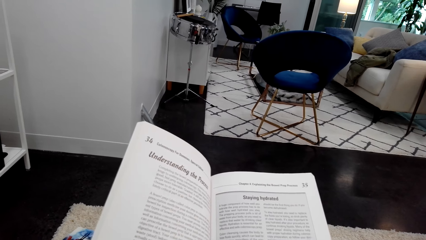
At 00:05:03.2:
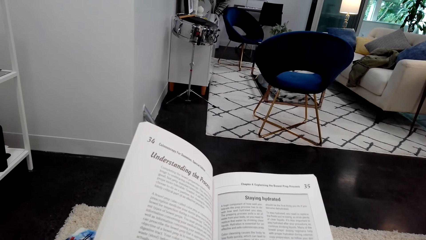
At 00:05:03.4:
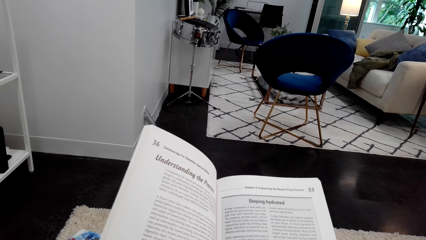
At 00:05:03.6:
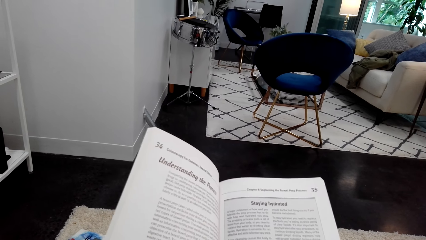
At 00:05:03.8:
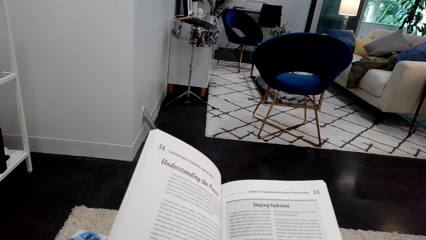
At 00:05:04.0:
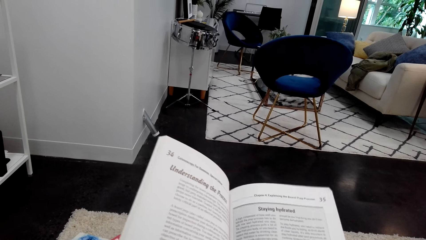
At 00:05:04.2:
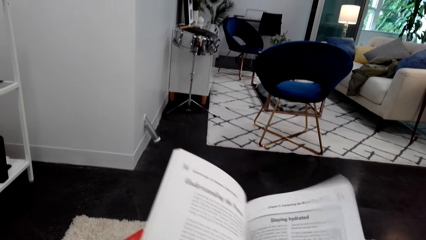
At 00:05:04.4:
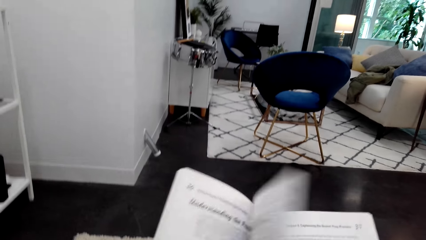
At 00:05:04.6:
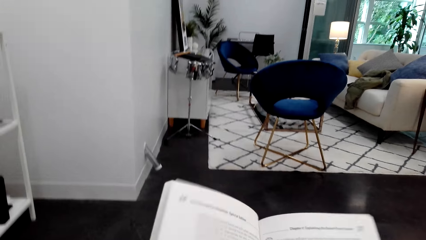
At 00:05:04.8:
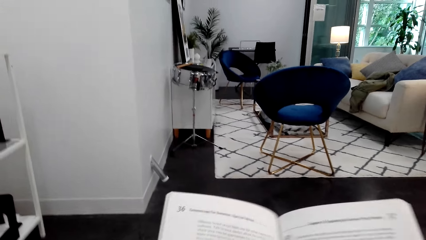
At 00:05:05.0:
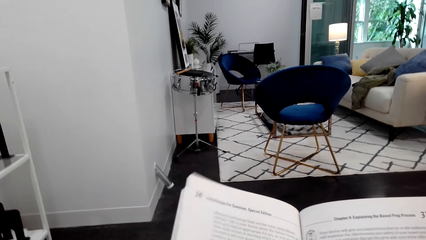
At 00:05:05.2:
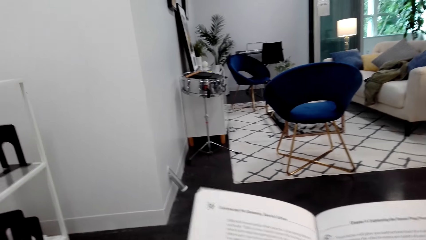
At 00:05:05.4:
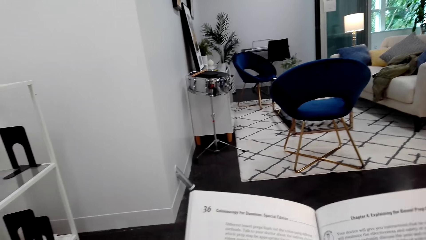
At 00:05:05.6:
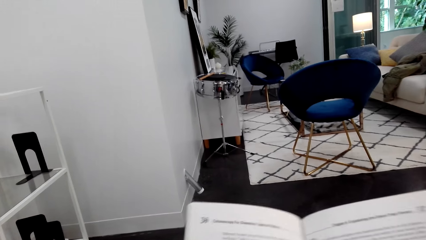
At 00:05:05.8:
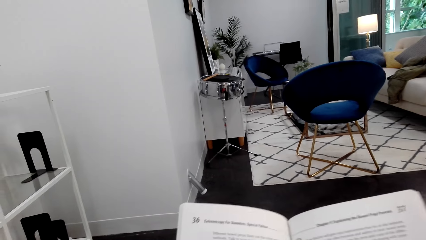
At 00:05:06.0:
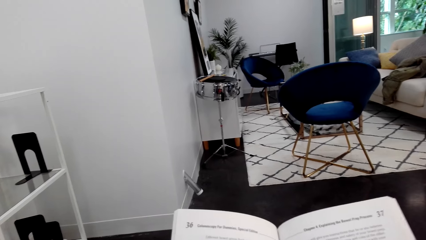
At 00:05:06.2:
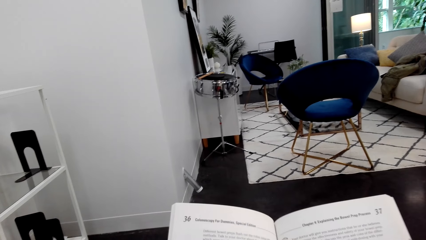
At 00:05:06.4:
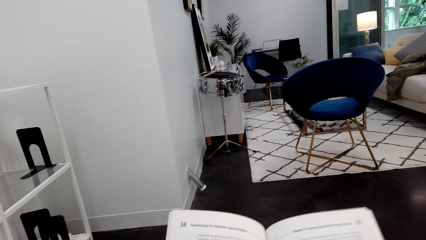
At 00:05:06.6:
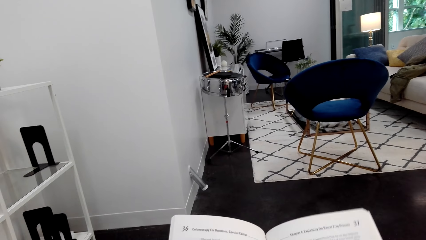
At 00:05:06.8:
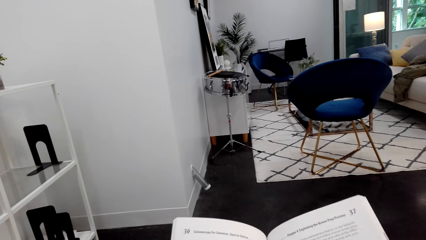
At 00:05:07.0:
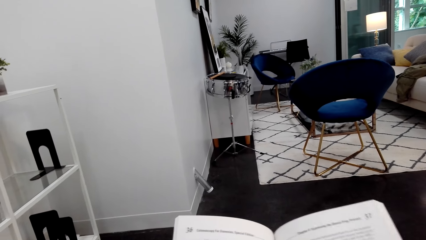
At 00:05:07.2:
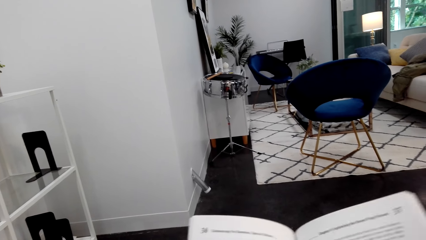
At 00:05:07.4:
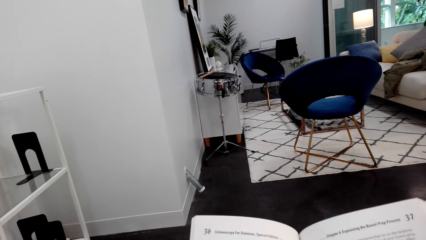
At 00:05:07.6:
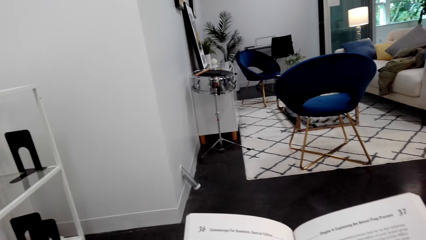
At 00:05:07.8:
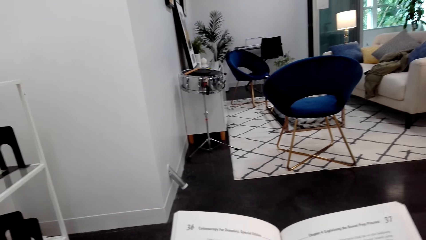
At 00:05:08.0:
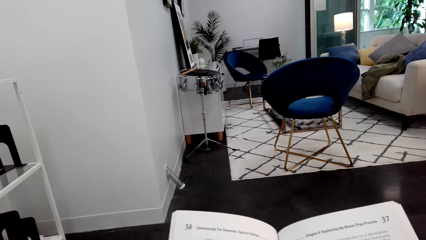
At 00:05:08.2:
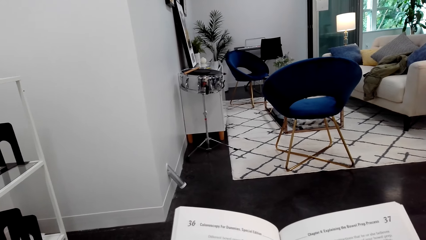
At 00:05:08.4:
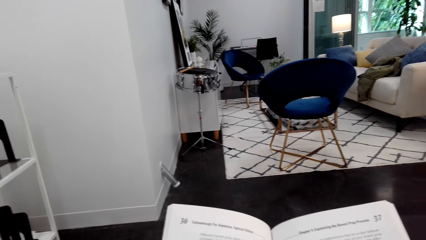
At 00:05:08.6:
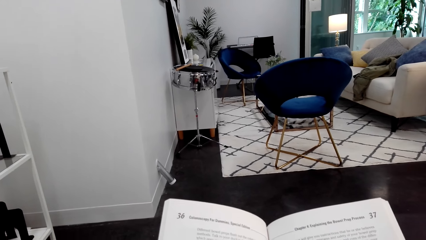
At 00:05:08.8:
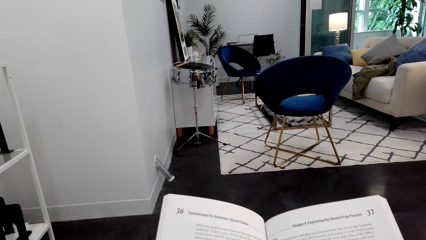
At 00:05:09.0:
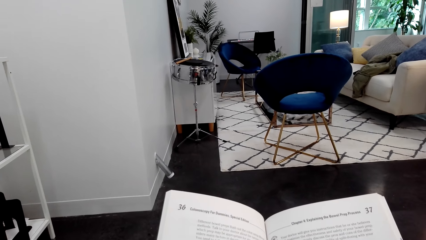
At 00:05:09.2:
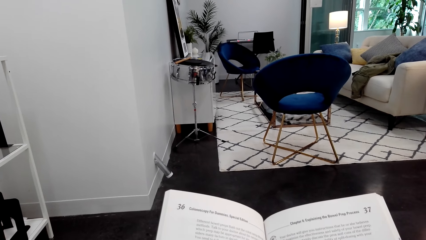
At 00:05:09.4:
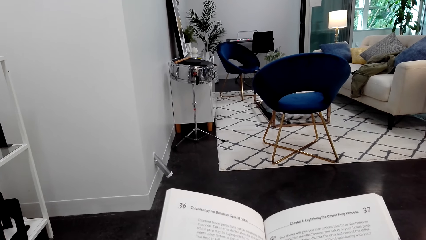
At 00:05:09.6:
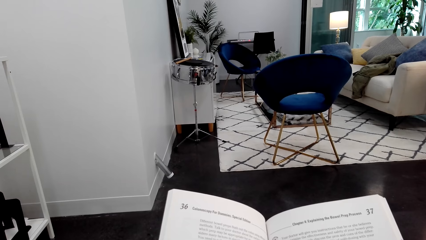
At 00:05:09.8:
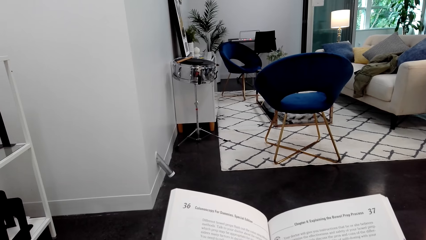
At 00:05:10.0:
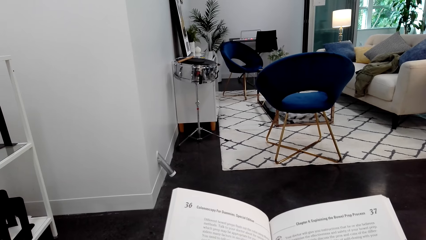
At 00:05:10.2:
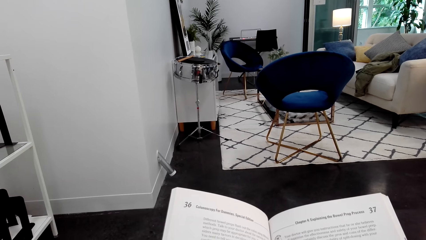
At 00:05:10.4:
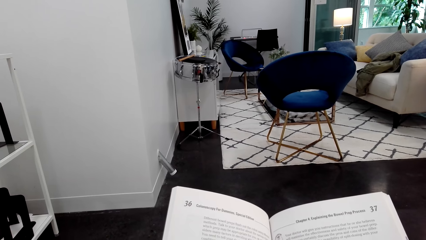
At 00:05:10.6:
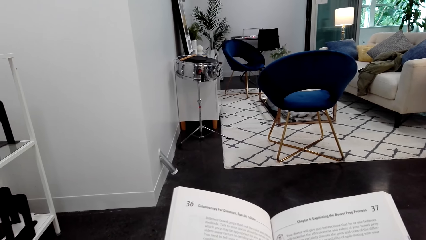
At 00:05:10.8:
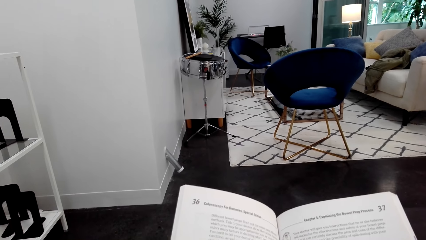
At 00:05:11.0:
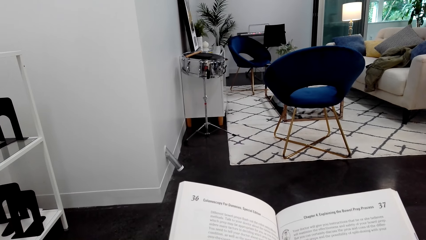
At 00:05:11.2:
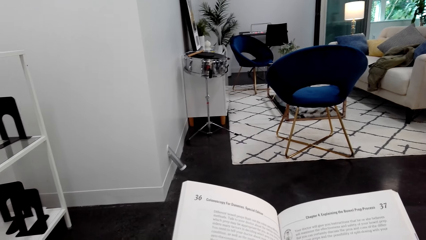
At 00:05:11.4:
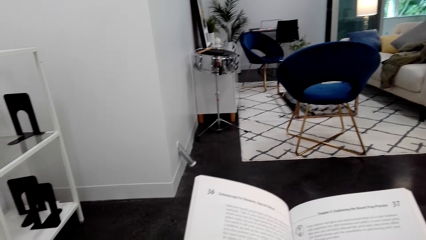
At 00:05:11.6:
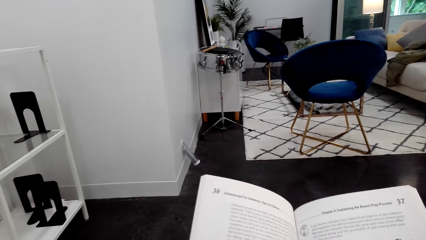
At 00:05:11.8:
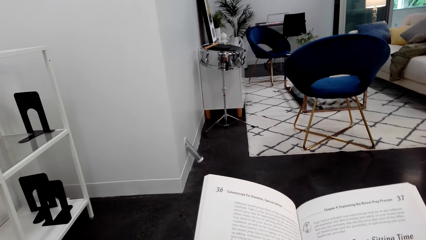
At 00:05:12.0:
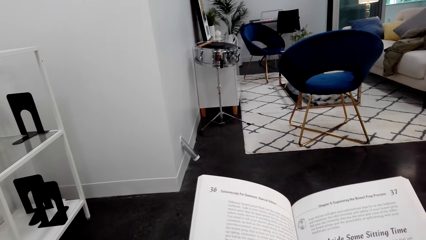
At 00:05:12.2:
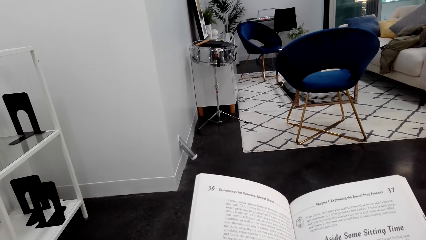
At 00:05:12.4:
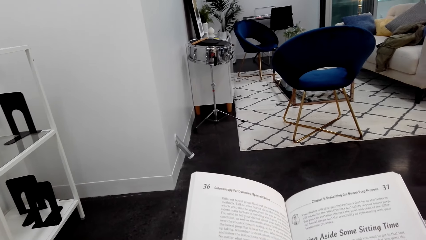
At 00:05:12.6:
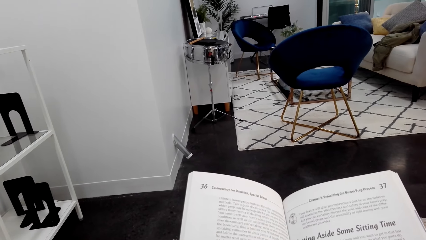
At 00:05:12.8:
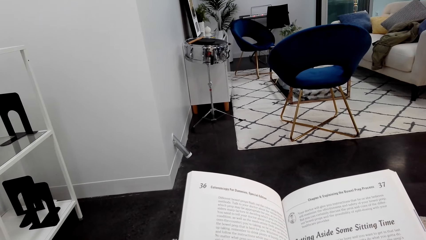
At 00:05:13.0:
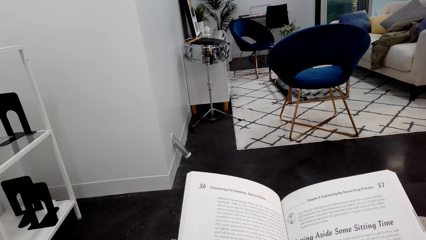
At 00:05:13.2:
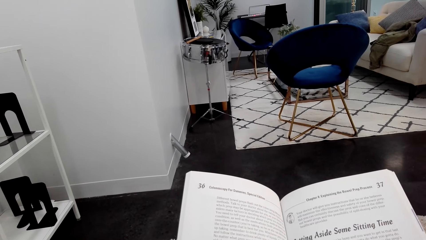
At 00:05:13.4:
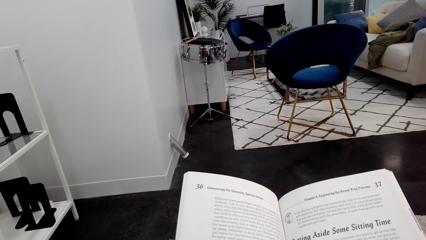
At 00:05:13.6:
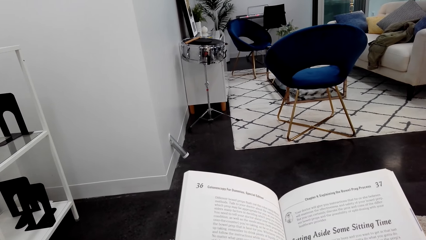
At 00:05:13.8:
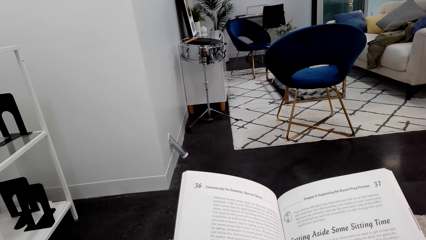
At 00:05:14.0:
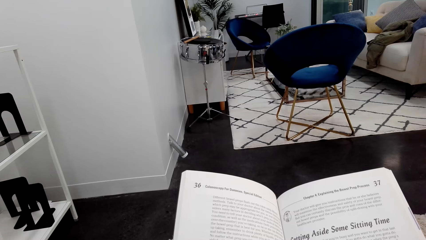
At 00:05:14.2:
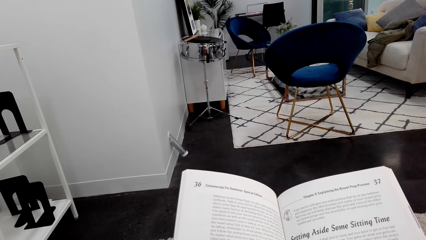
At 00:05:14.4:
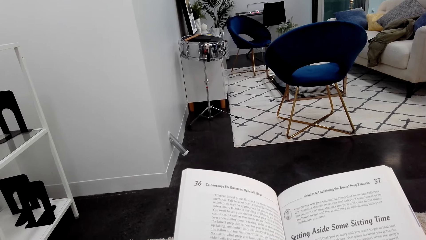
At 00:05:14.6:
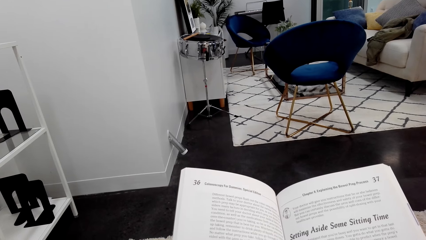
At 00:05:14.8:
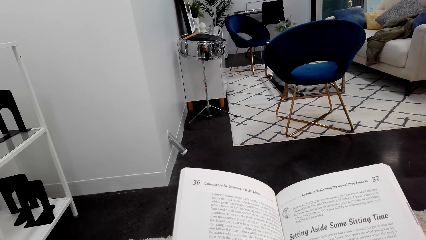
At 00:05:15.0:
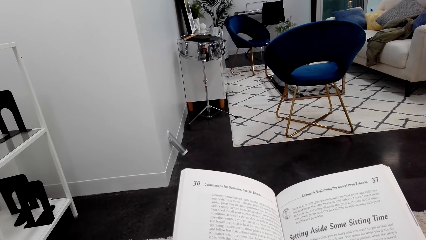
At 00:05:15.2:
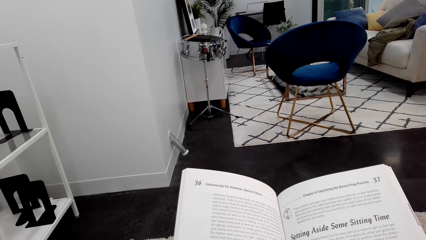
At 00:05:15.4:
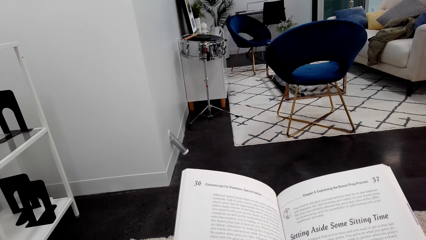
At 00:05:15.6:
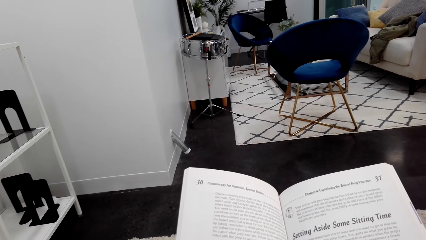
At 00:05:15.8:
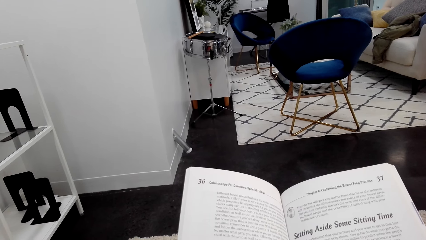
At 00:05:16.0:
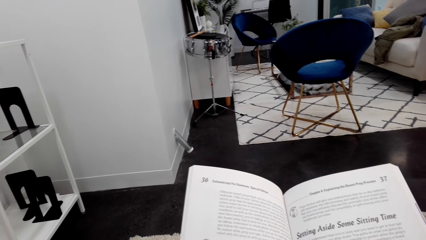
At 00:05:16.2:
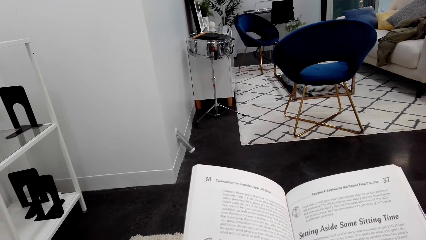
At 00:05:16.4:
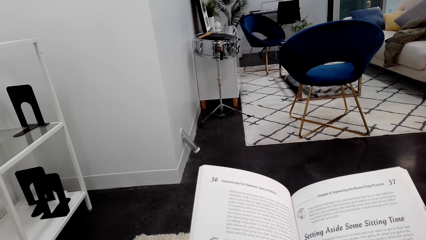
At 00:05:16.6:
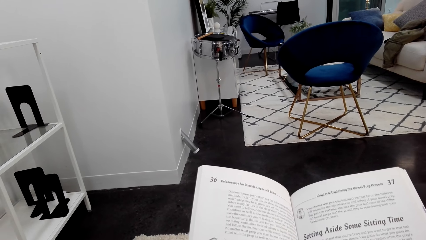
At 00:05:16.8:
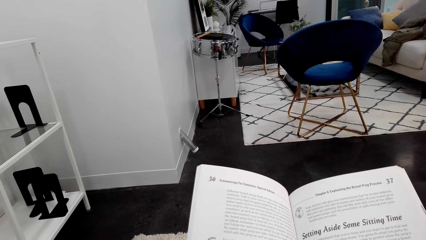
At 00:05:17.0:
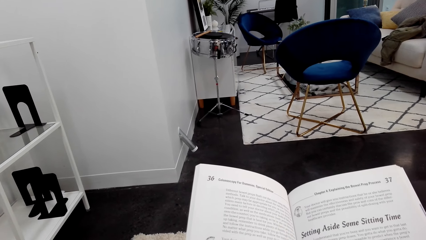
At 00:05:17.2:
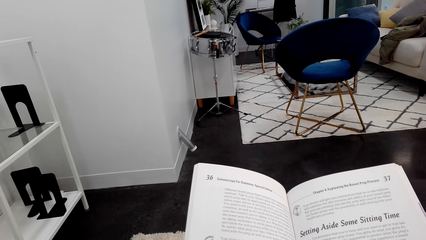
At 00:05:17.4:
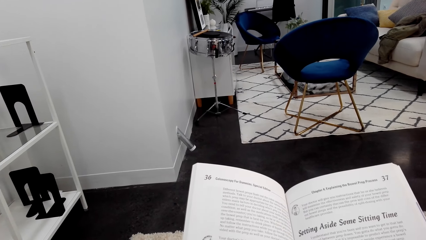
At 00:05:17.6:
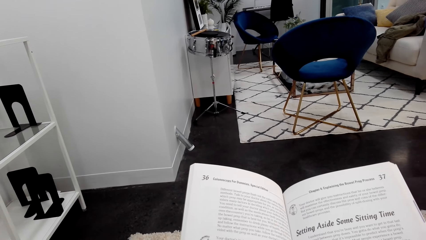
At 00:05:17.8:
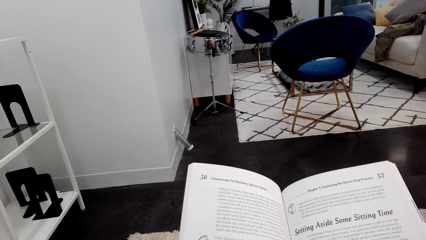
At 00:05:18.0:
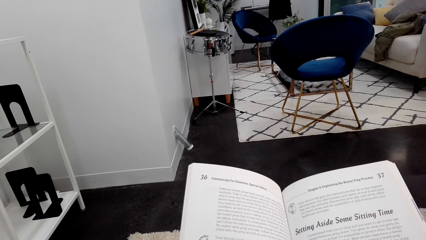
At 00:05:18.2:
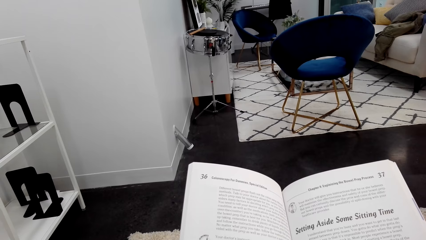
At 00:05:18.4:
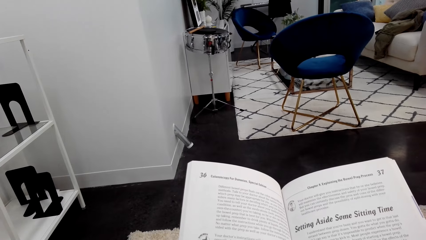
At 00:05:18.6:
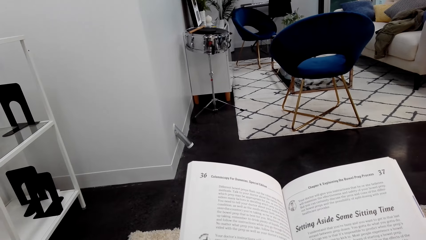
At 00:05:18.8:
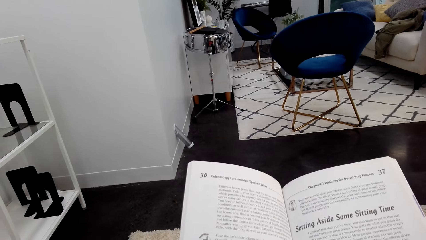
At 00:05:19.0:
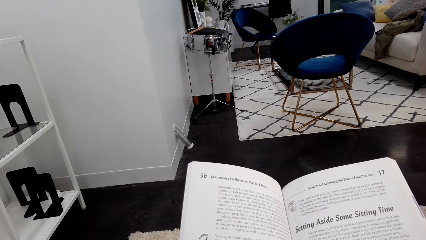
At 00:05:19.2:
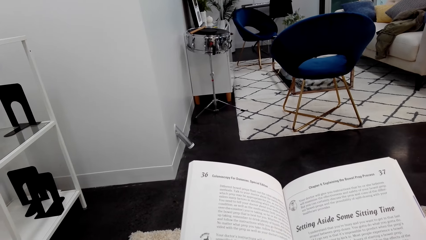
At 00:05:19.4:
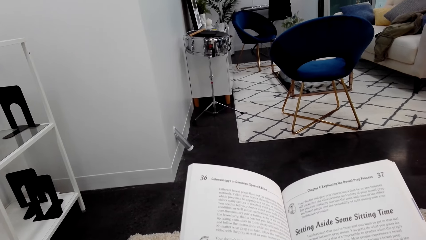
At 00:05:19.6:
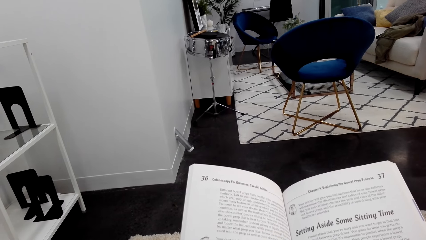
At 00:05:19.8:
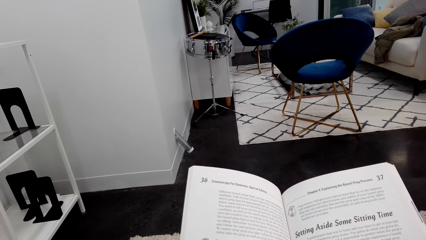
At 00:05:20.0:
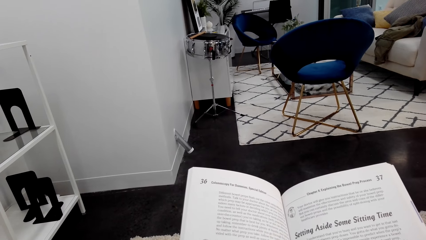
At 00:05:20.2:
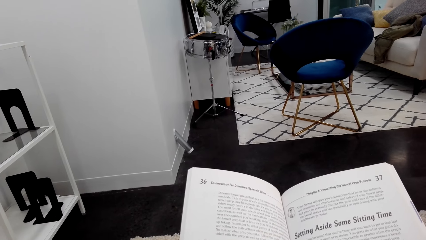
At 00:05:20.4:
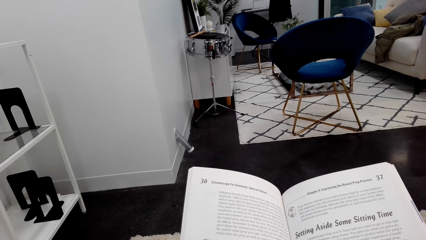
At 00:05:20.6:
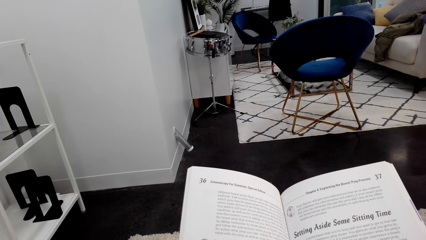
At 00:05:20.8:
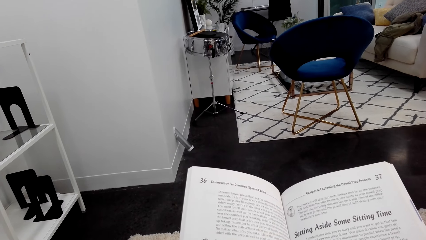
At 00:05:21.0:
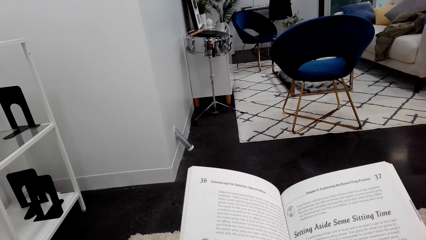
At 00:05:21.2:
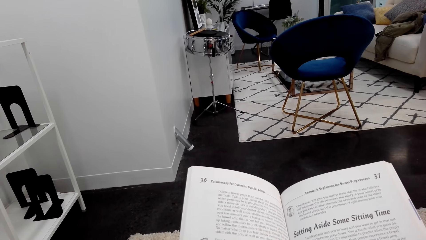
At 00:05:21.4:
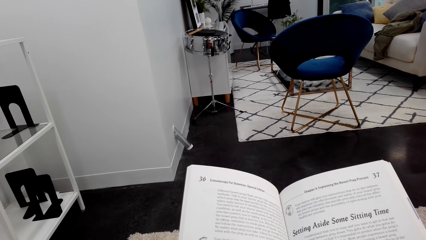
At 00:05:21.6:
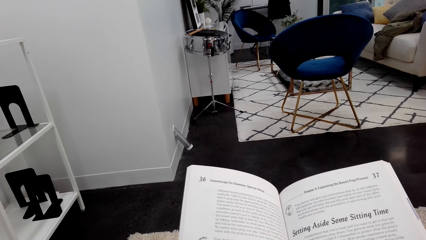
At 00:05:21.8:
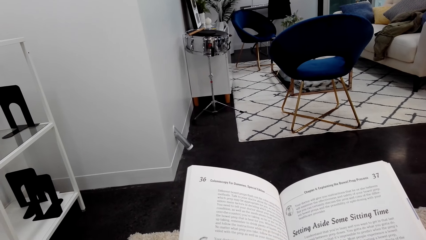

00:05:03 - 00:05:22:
The camera wearer turns the page. They read the book. They turn to the side. They hold the book.
